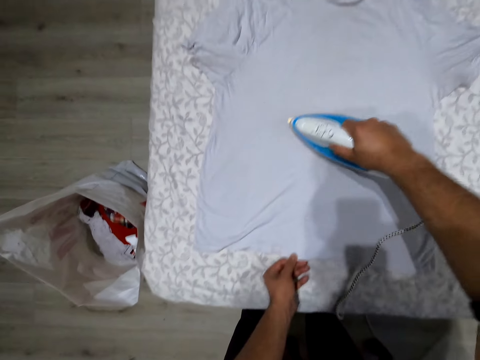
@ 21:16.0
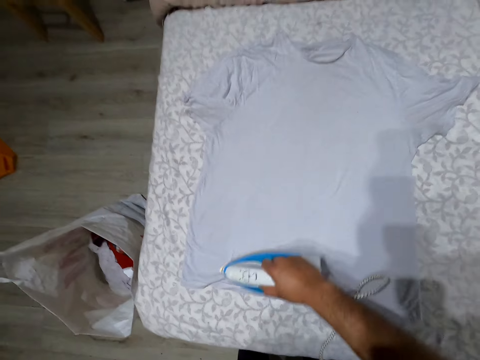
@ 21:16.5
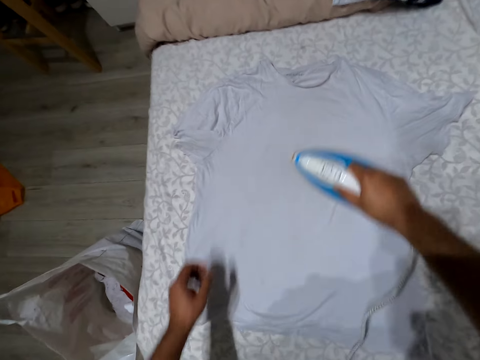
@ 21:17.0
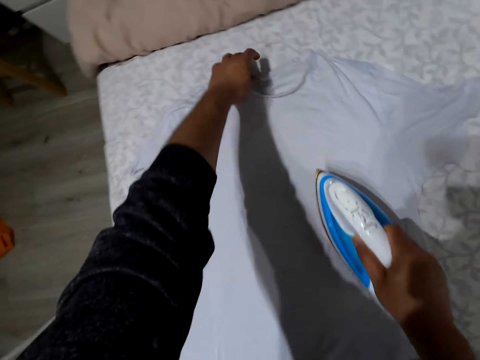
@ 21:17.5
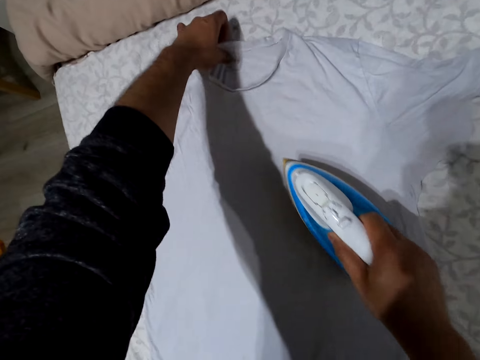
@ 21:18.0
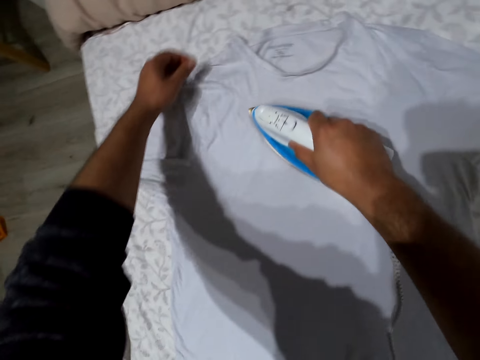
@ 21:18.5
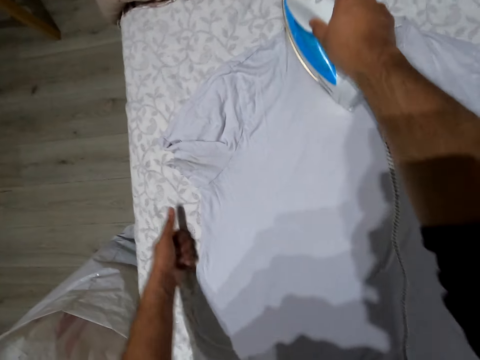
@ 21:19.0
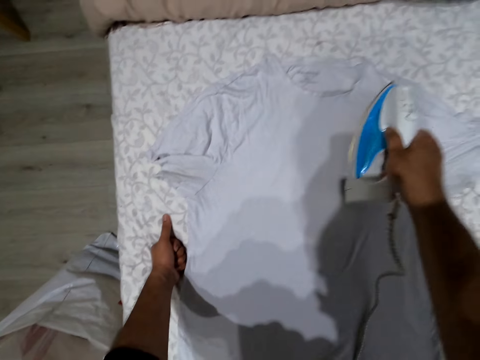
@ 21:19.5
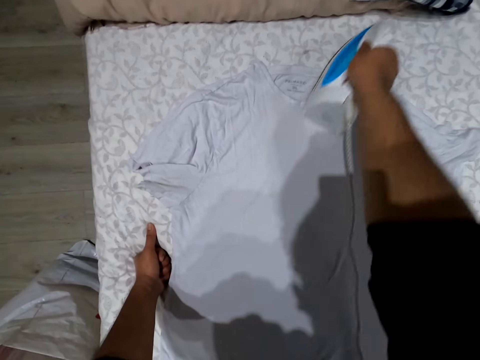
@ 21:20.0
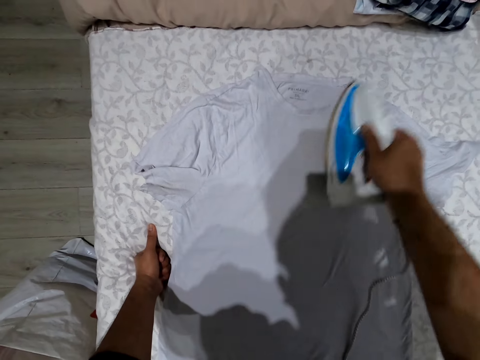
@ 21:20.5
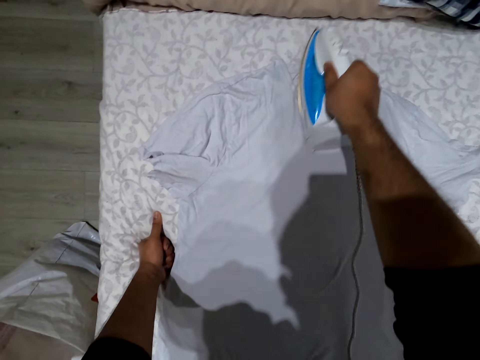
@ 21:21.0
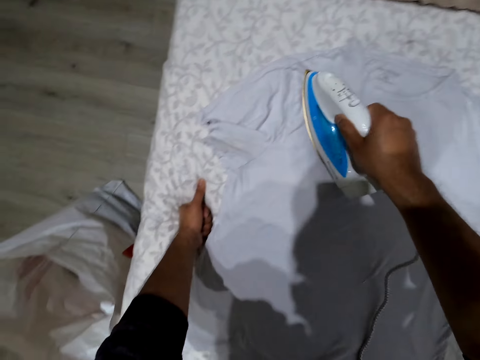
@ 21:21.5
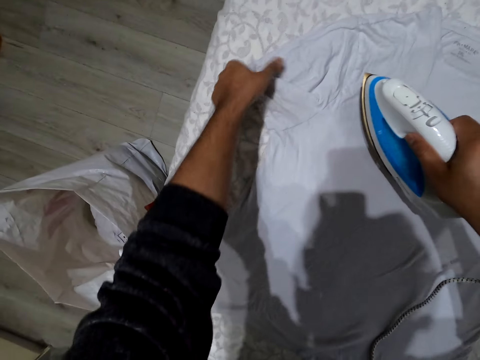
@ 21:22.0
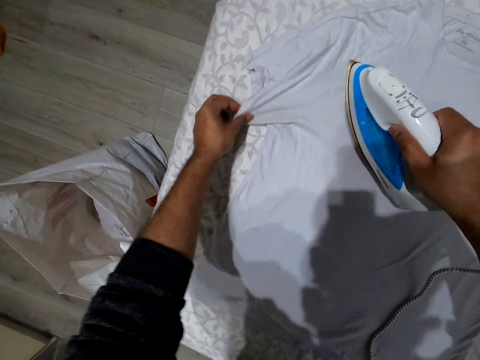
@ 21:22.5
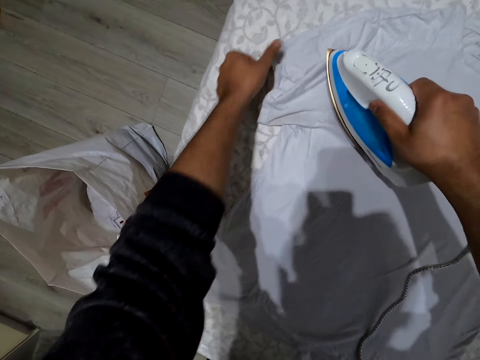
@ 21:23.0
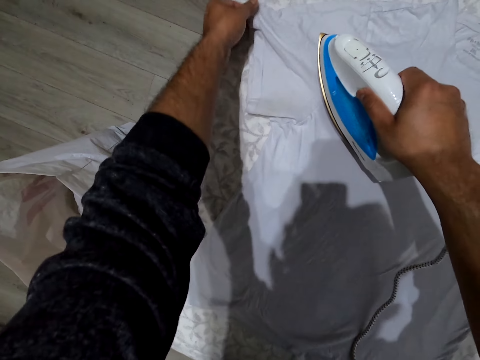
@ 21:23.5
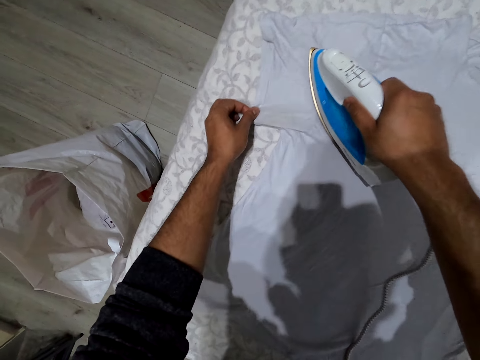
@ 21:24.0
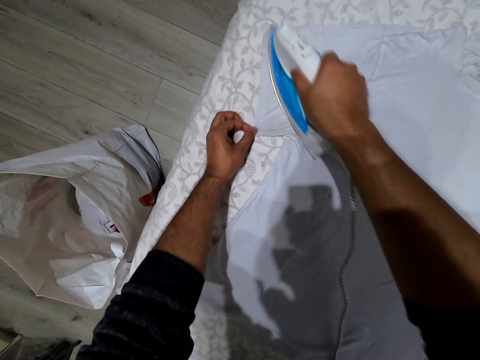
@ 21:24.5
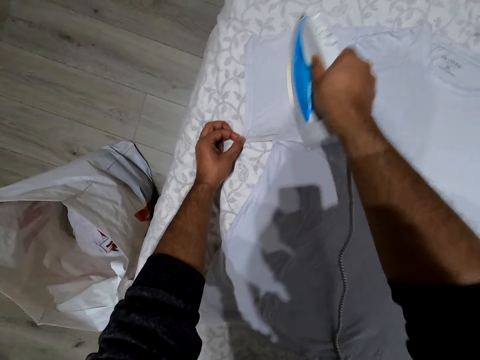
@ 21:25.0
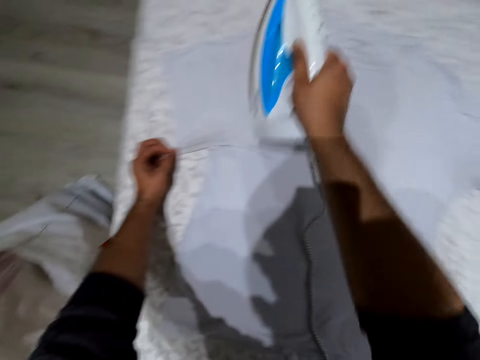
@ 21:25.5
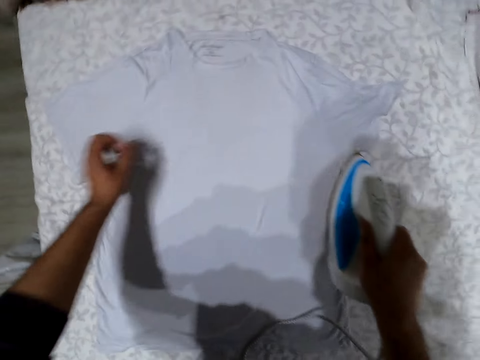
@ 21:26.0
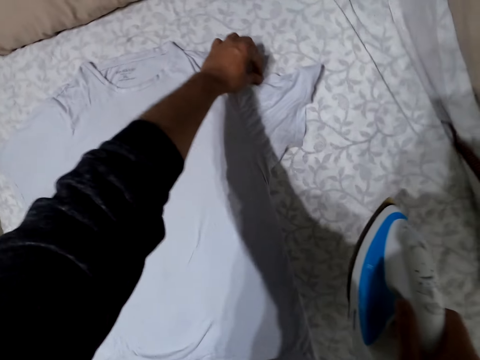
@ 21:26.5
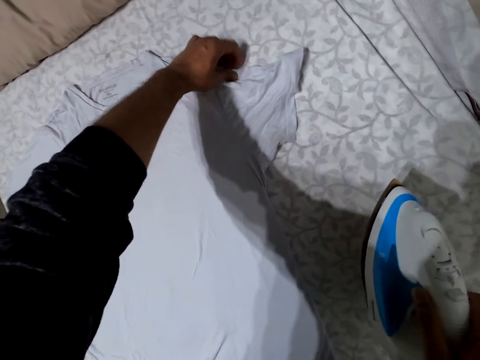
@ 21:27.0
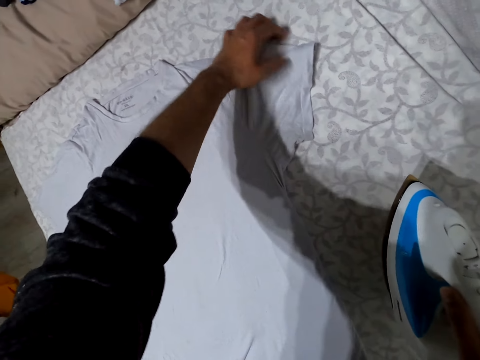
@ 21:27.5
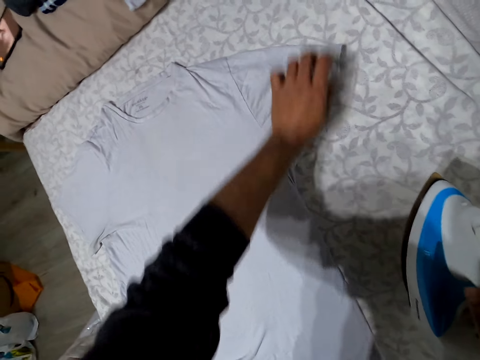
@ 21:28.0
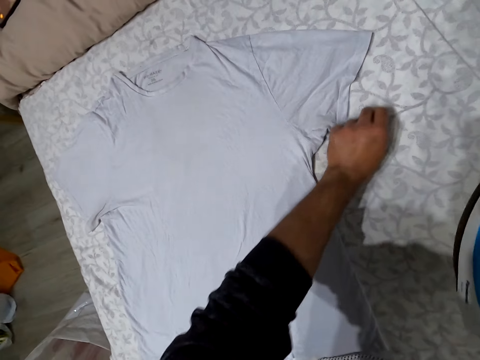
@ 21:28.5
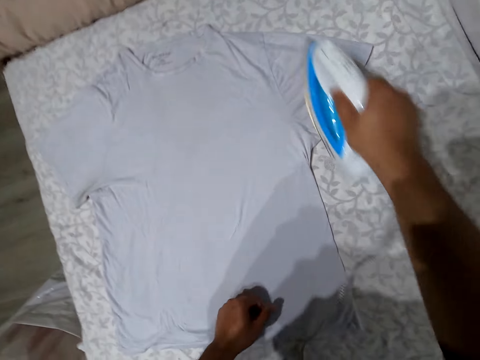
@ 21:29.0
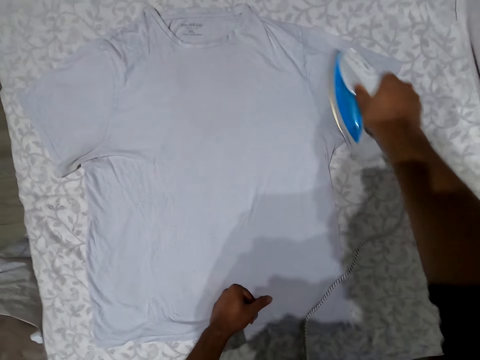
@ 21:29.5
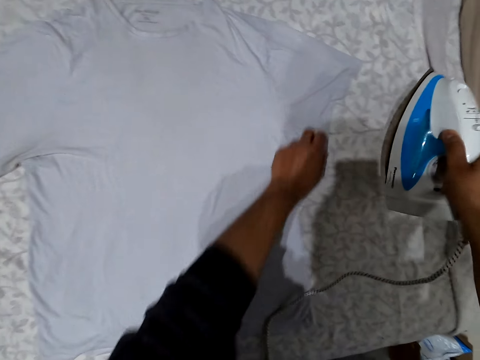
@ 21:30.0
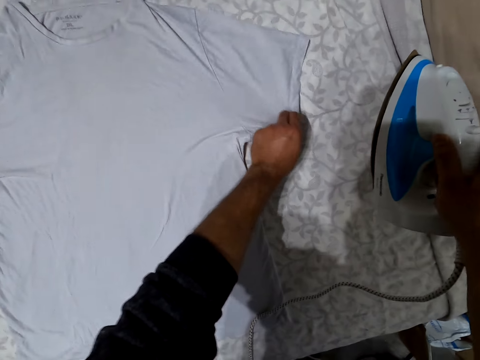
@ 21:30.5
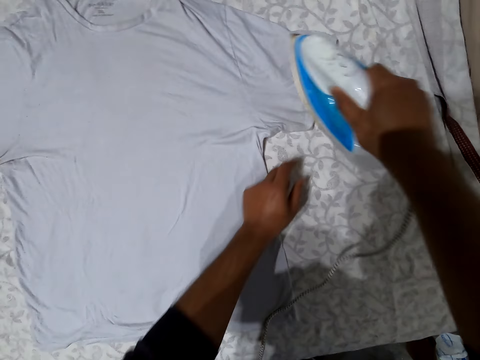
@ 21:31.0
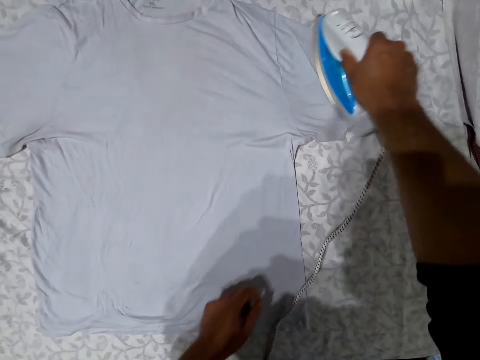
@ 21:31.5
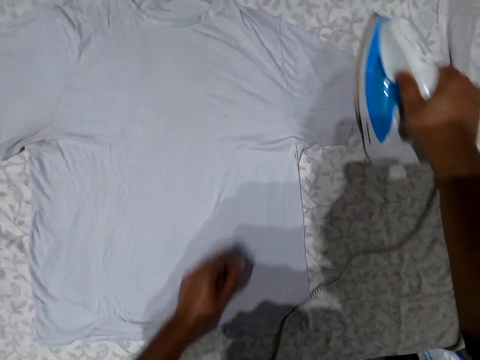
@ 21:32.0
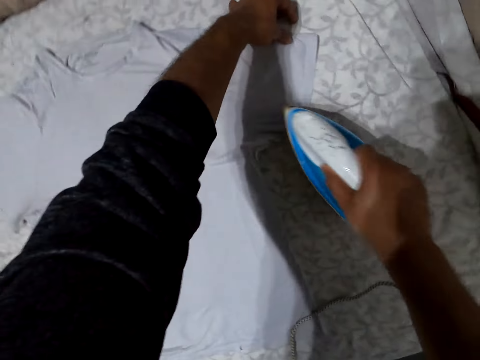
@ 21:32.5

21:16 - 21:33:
The camera wearer straightens the cloth. They iron the cloth. They straighten the cloth. They iron the cloth.

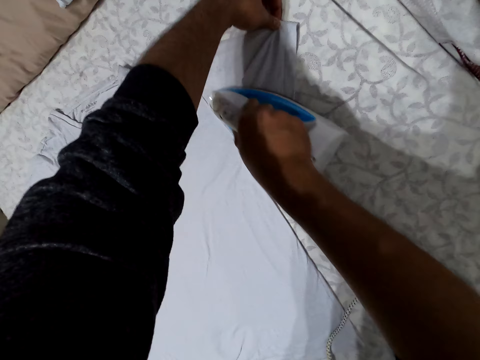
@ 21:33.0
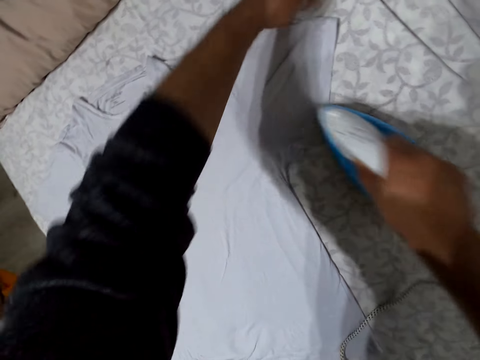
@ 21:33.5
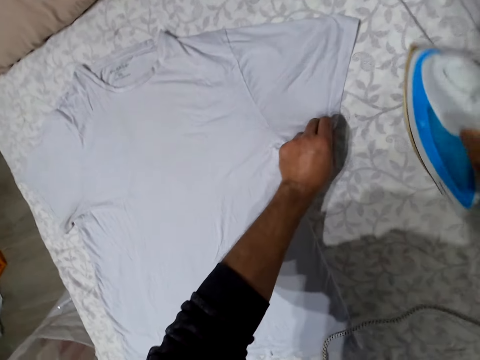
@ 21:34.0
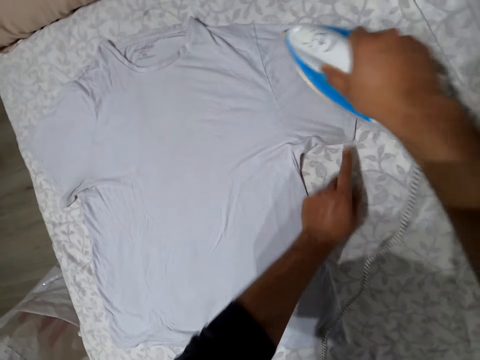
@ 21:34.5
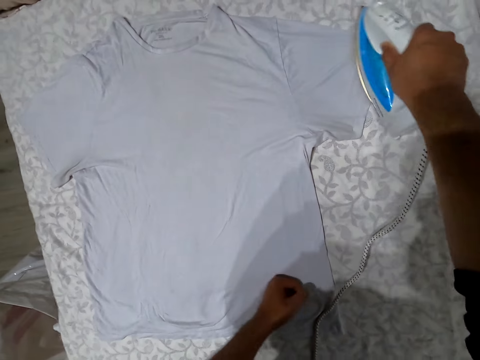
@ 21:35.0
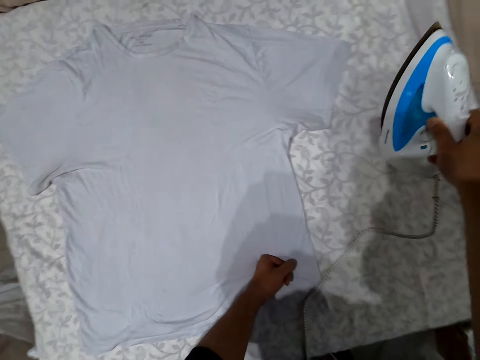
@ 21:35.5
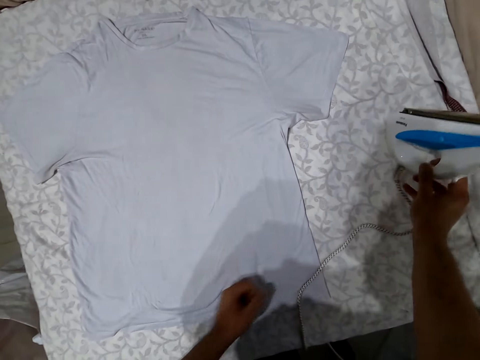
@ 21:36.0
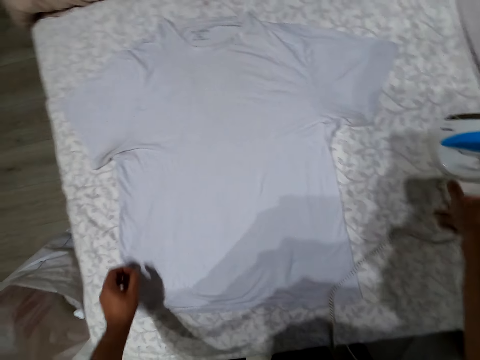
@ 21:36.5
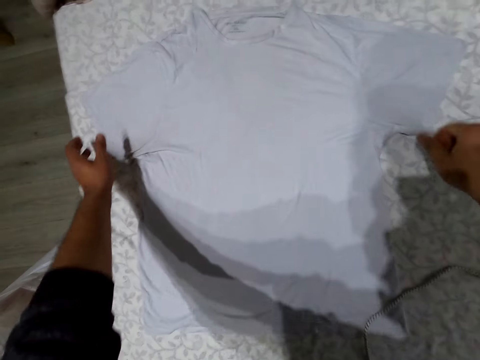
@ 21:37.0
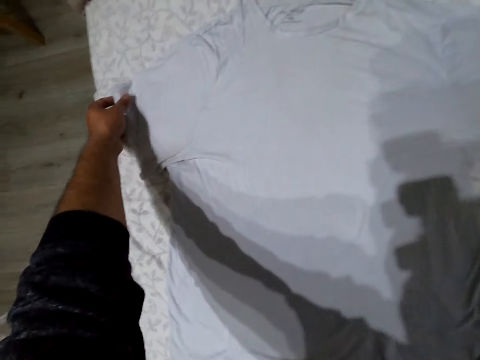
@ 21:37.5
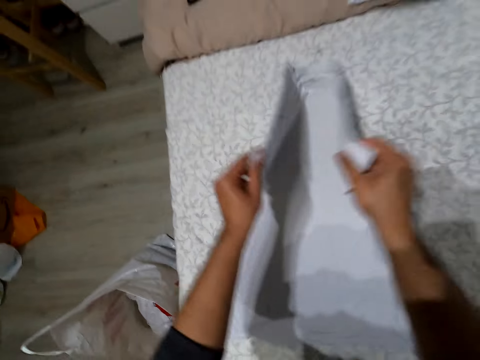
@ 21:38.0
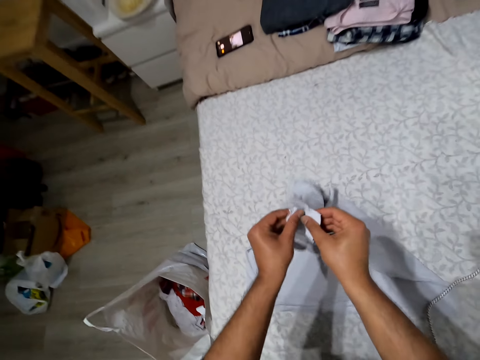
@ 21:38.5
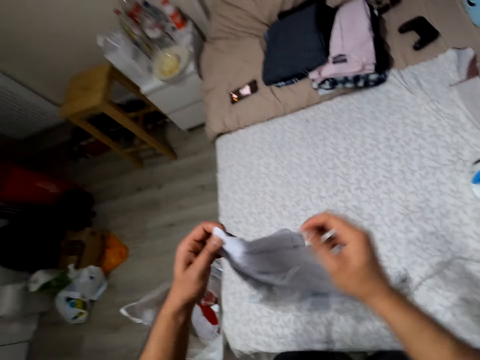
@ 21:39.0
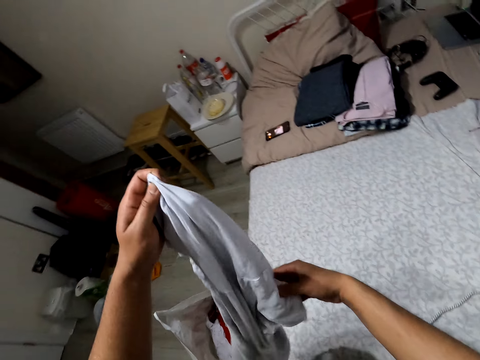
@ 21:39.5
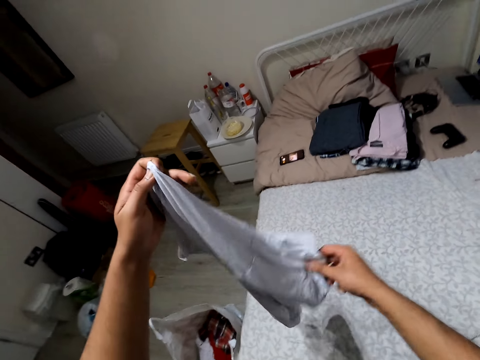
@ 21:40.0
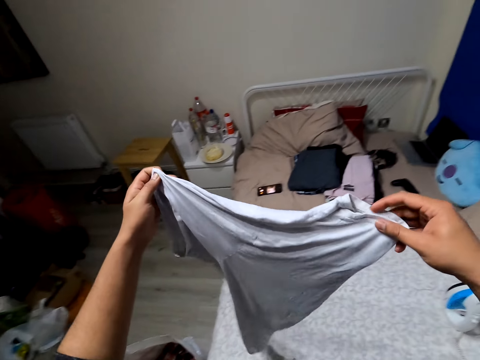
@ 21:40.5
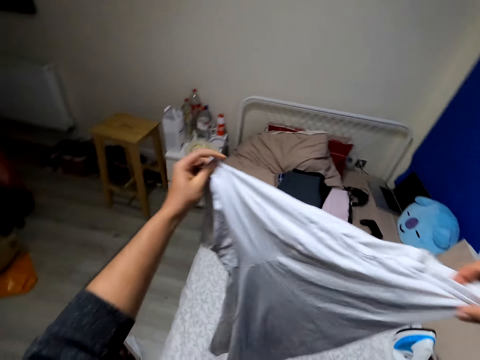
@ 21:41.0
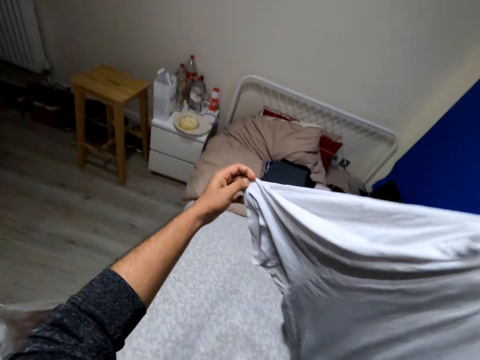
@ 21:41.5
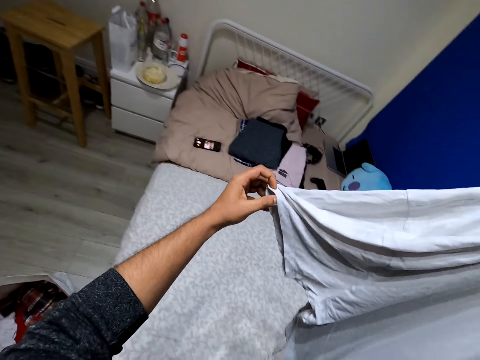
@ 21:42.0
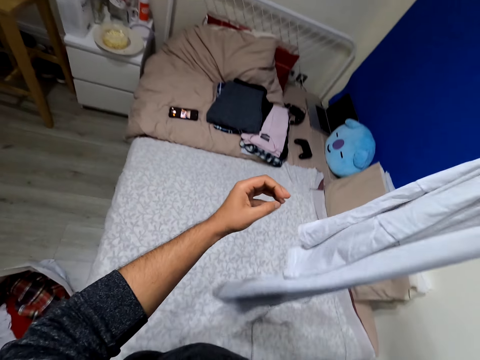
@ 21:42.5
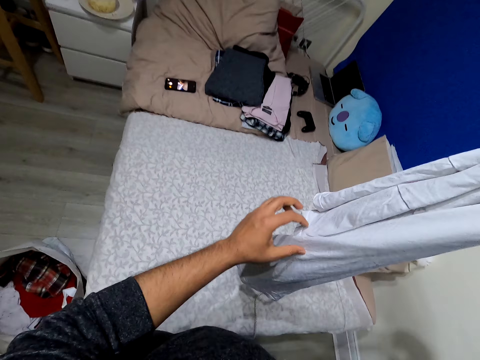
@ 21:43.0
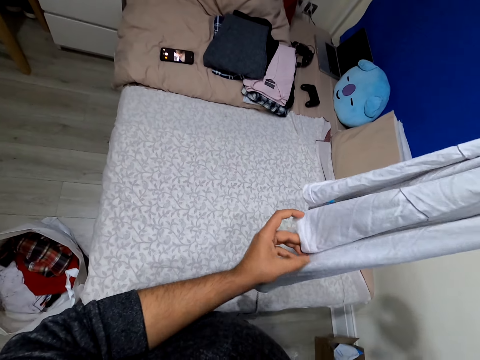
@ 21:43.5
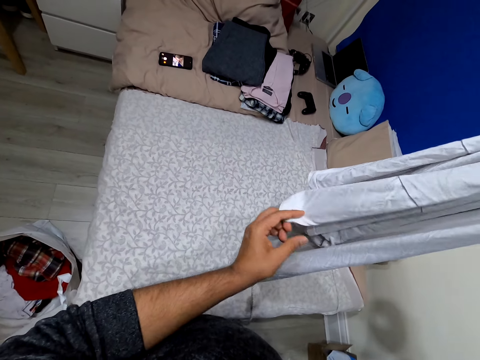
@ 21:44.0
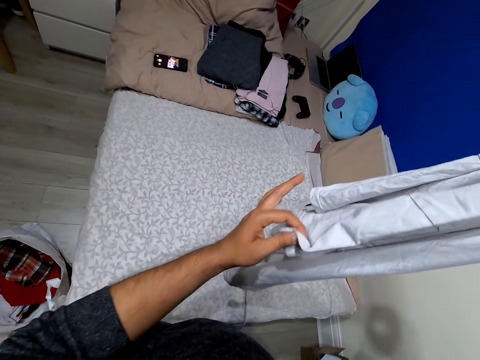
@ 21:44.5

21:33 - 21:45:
The camera wearer puts the iron box aside. They pick up the cloth. They fold the t-shirt.
